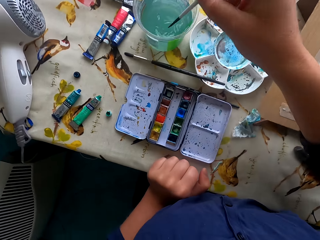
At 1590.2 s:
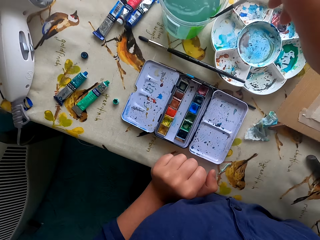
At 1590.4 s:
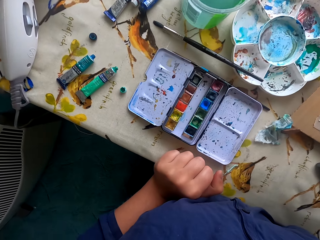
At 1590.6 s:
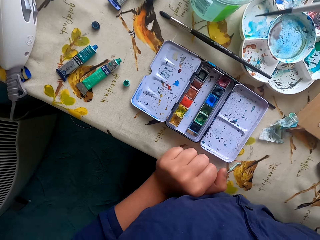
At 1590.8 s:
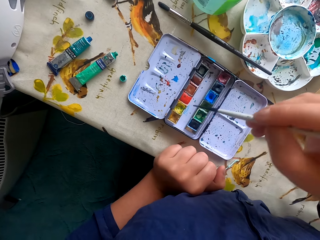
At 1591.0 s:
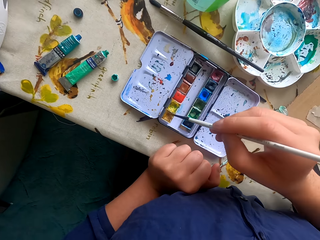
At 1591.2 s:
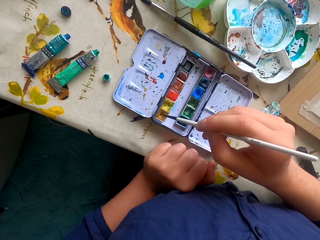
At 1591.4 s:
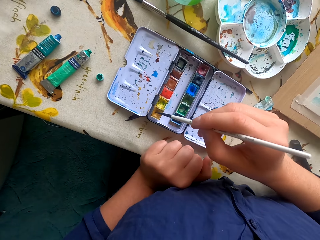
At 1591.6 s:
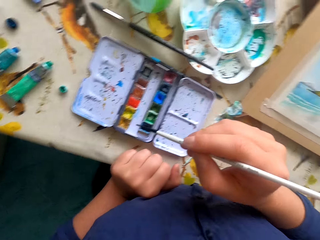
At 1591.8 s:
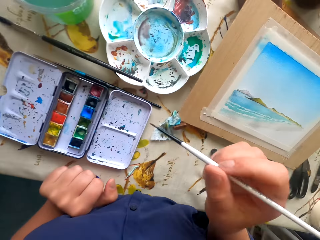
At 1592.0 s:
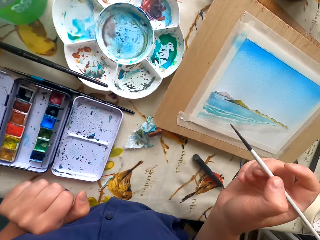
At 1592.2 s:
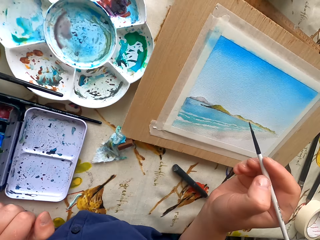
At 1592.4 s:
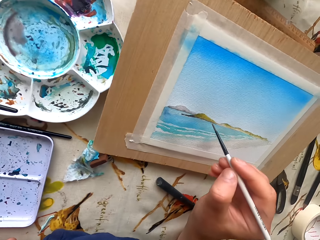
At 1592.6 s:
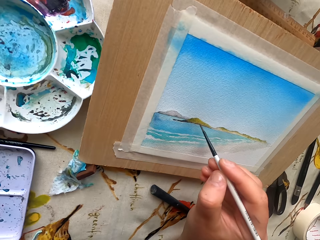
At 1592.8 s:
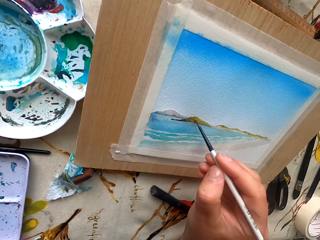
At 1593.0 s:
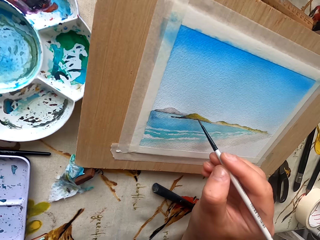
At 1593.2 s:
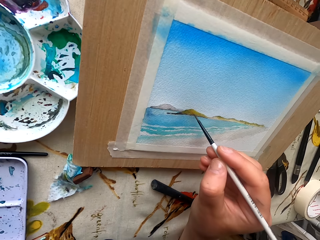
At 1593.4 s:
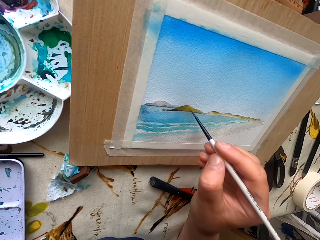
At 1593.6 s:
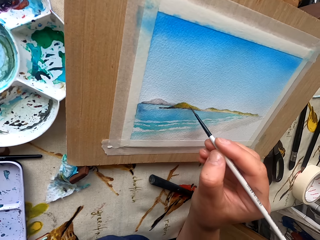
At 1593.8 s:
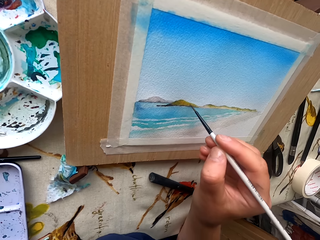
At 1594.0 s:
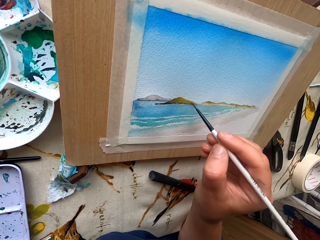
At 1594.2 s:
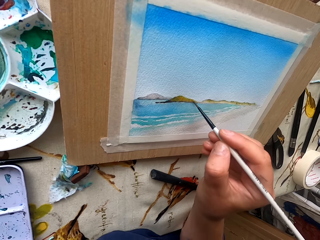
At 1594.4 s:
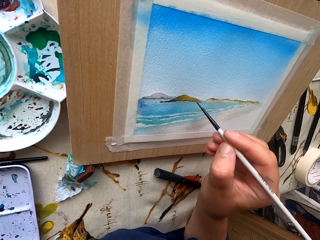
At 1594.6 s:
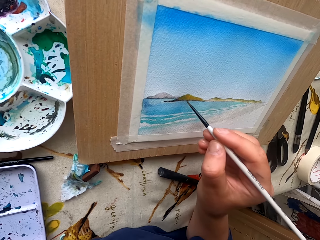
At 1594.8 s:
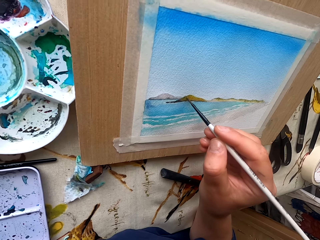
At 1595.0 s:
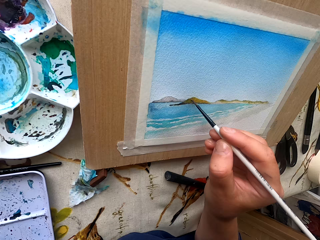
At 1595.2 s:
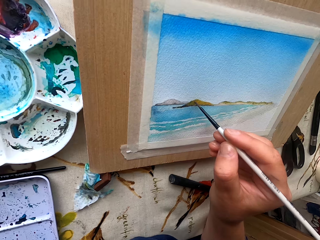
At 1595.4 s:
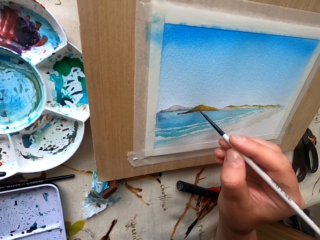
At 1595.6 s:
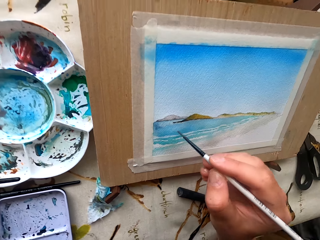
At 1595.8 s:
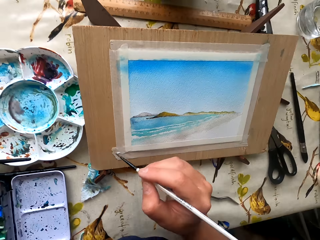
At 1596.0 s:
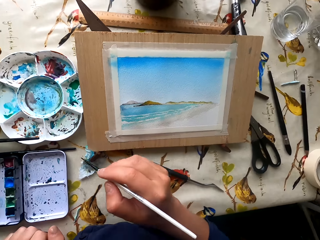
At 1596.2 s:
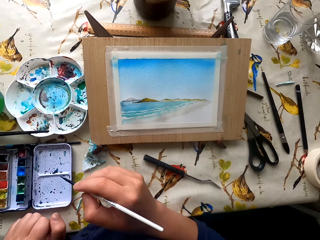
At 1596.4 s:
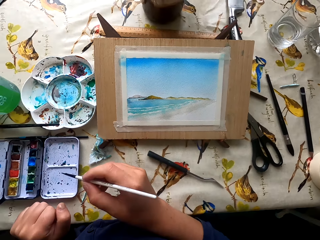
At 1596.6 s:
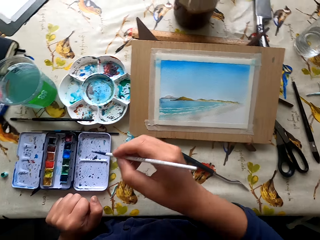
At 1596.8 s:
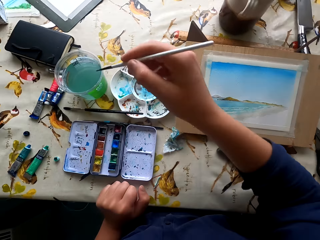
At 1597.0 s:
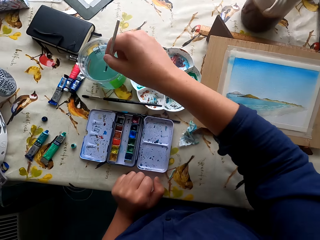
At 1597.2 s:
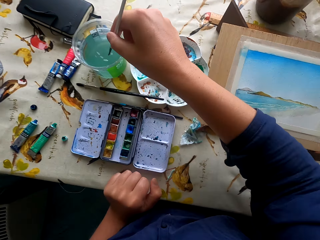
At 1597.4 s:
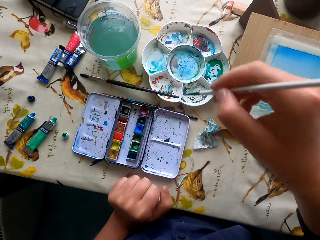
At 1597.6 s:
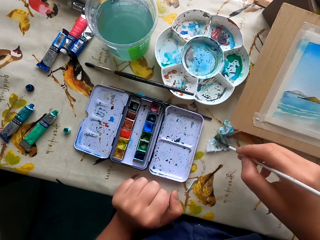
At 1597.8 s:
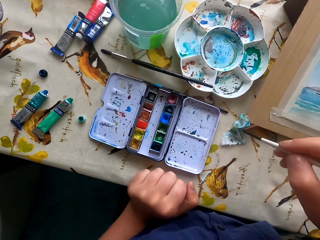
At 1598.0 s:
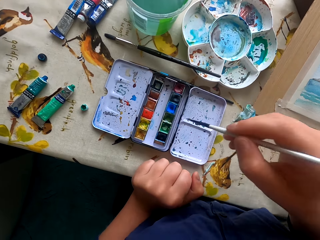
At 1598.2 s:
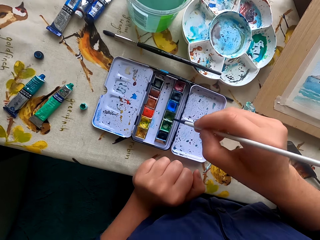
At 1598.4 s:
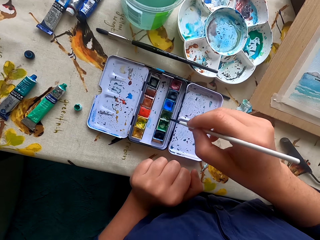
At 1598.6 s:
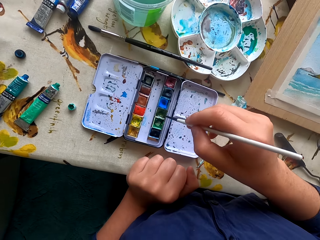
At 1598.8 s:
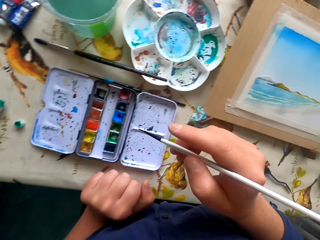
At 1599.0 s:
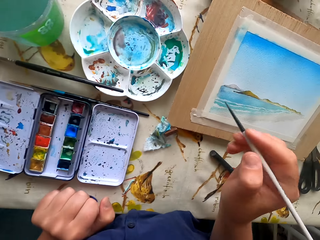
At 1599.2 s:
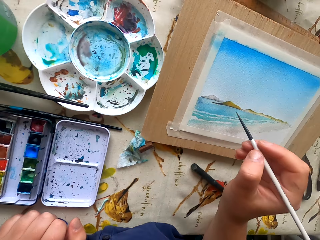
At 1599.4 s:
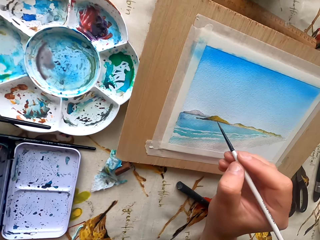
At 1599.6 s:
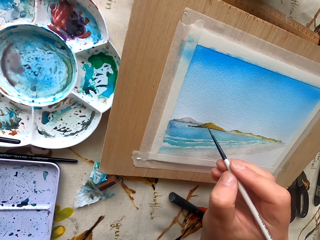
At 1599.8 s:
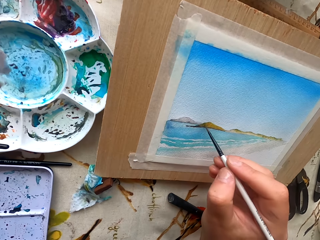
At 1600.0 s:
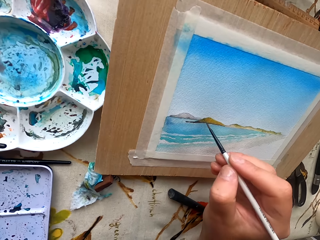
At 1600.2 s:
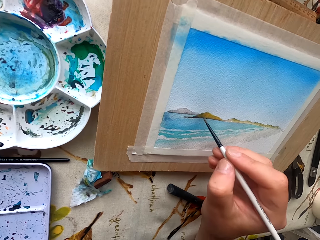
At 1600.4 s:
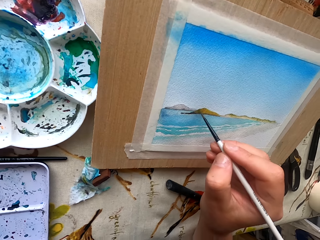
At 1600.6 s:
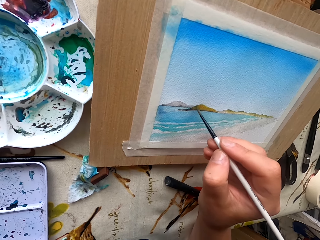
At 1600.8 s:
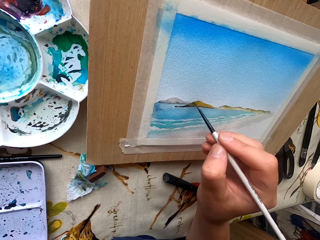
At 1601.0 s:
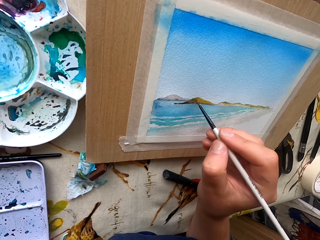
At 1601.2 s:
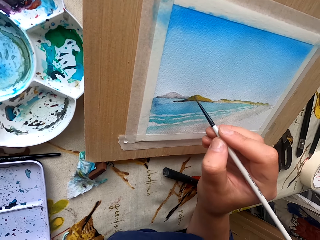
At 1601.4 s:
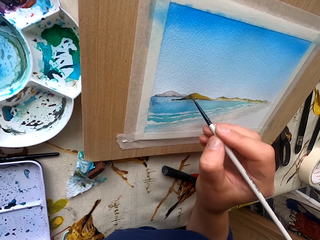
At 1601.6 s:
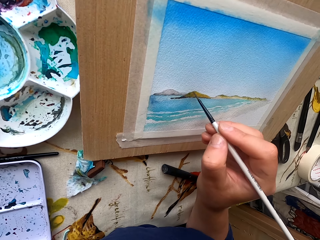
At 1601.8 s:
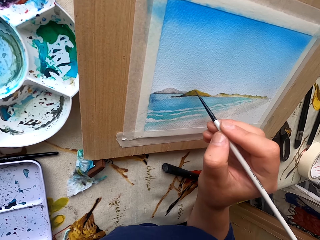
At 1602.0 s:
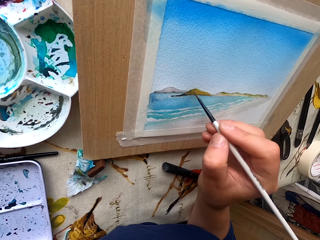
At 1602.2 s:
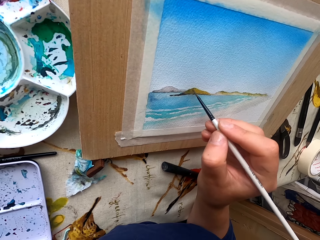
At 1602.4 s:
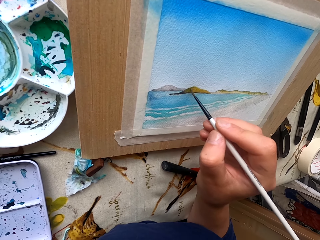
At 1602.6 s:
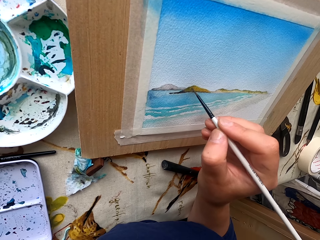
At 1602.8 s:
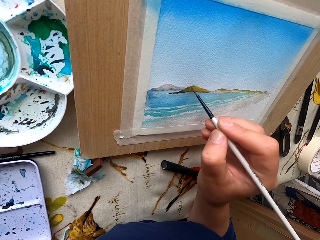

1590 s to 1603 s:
The camera wearer dips the paint marker or pen brush in the colored water. They rub the pen brush in the ink container. They dip the paint marker in the color. They paint a picture with the pen brush. They dip the pen brush in the water. They wipe the pen brush with paper. They rub the pen brush in the ink container. They paint the picture with the pen brush.

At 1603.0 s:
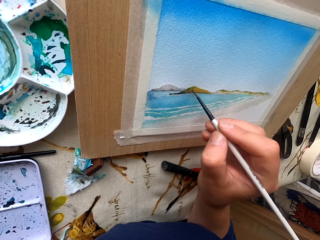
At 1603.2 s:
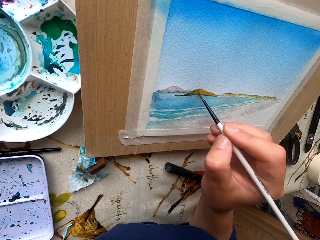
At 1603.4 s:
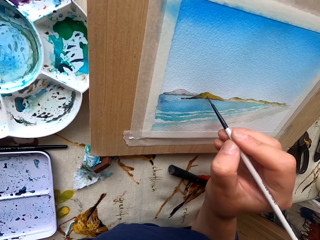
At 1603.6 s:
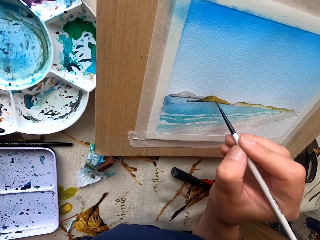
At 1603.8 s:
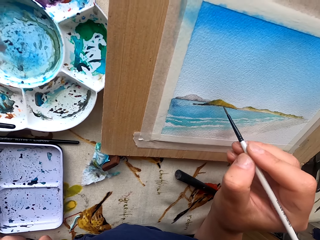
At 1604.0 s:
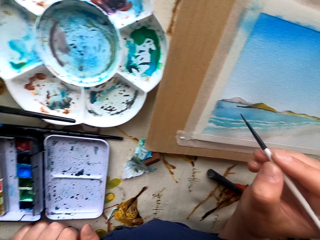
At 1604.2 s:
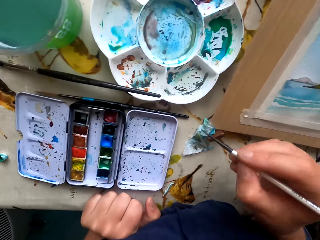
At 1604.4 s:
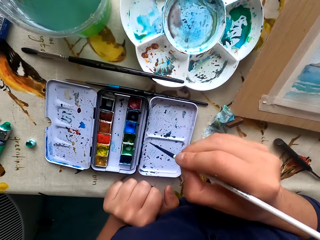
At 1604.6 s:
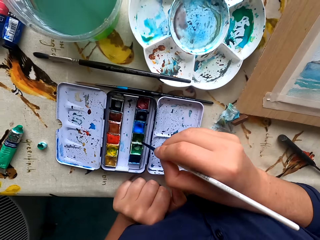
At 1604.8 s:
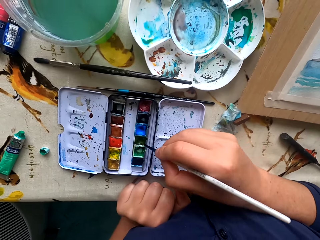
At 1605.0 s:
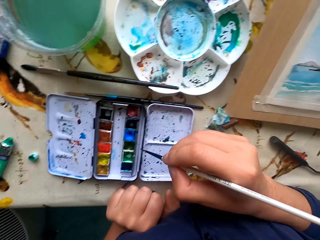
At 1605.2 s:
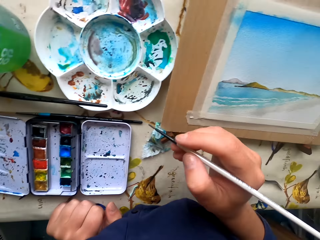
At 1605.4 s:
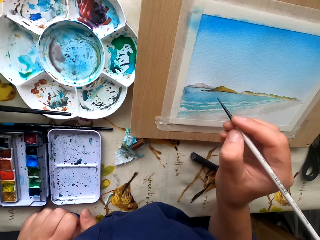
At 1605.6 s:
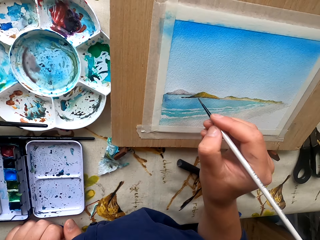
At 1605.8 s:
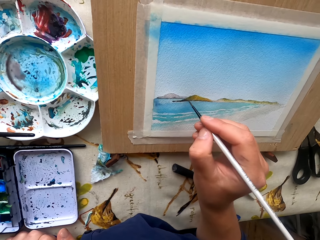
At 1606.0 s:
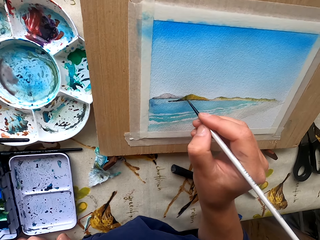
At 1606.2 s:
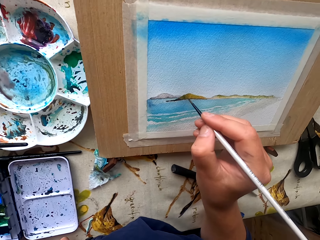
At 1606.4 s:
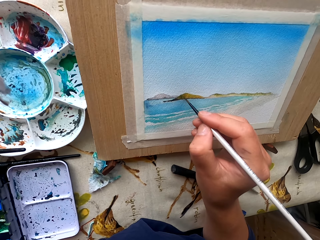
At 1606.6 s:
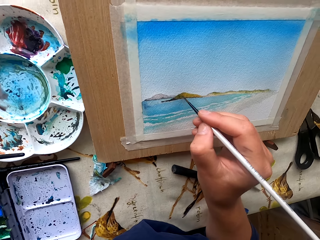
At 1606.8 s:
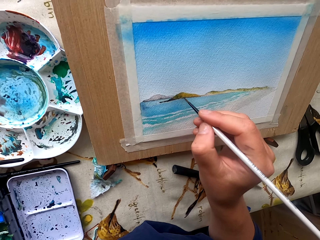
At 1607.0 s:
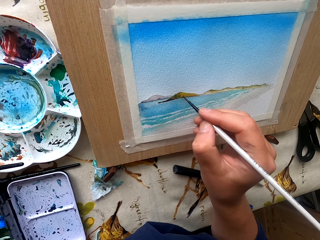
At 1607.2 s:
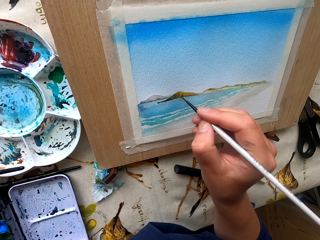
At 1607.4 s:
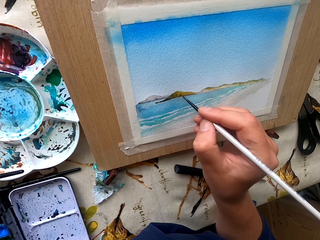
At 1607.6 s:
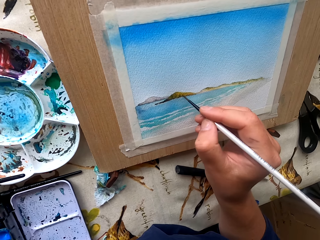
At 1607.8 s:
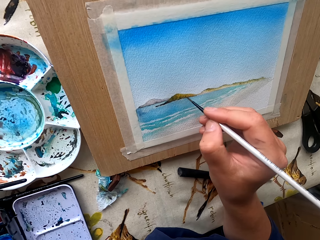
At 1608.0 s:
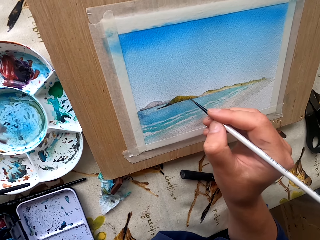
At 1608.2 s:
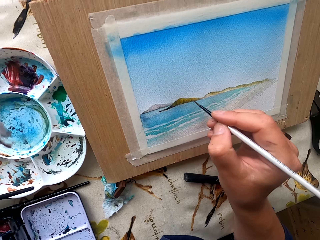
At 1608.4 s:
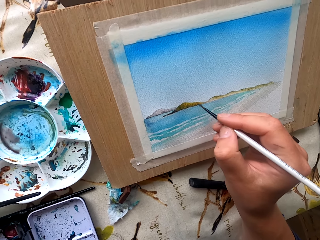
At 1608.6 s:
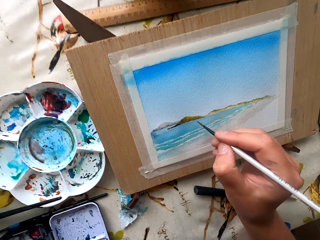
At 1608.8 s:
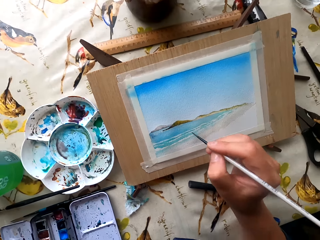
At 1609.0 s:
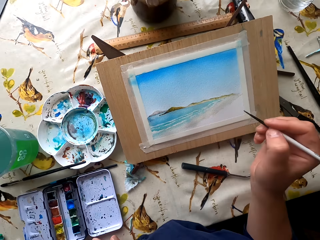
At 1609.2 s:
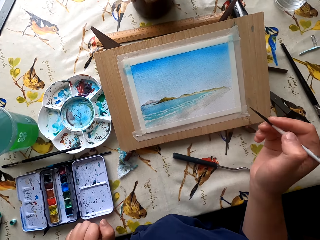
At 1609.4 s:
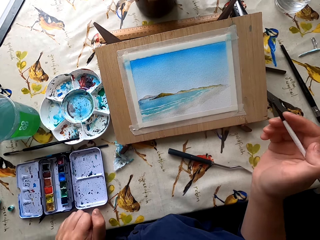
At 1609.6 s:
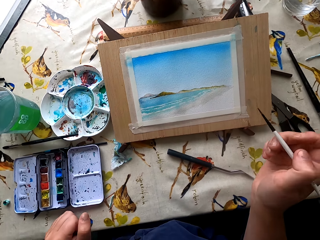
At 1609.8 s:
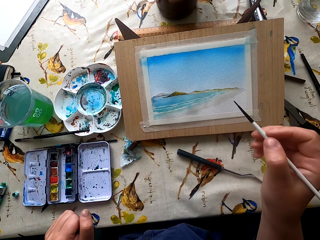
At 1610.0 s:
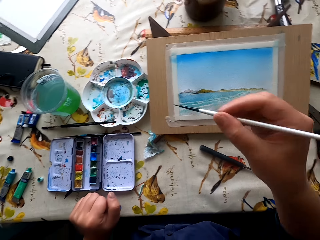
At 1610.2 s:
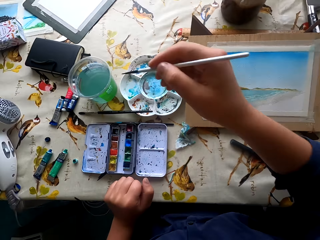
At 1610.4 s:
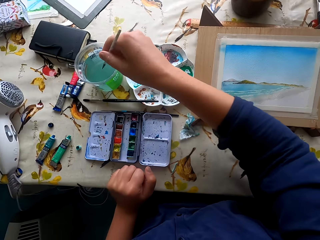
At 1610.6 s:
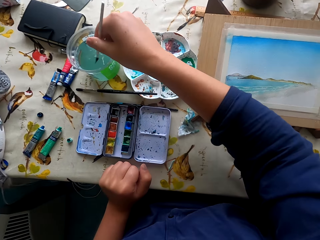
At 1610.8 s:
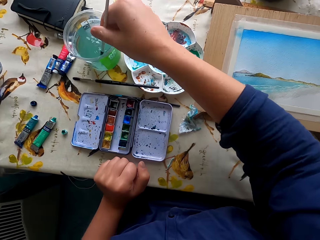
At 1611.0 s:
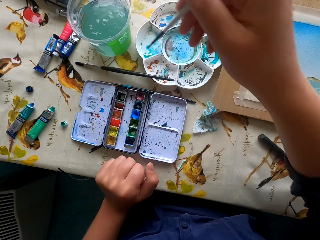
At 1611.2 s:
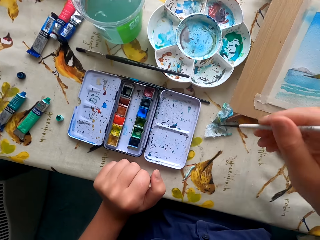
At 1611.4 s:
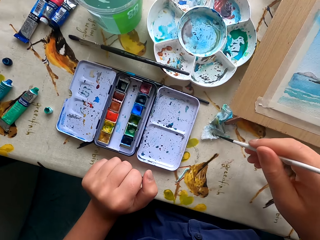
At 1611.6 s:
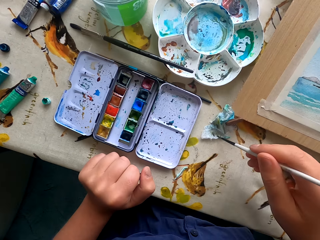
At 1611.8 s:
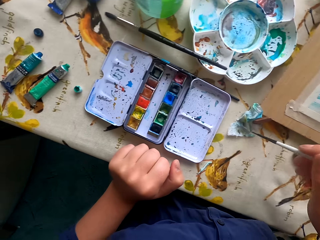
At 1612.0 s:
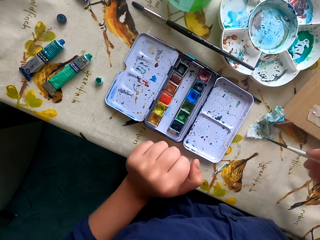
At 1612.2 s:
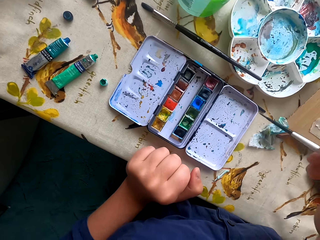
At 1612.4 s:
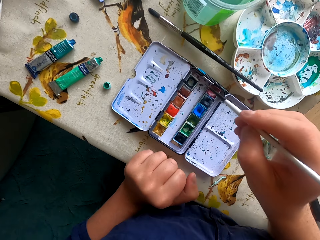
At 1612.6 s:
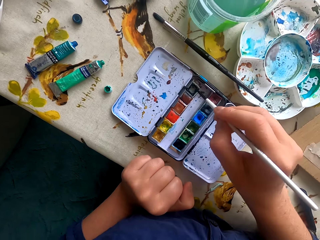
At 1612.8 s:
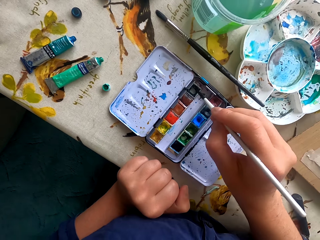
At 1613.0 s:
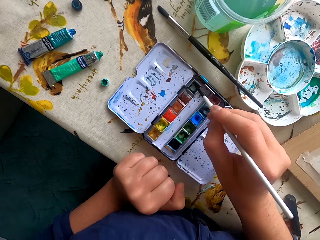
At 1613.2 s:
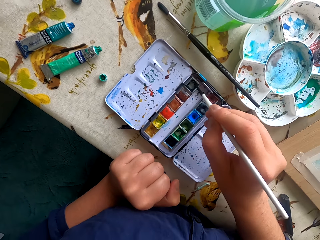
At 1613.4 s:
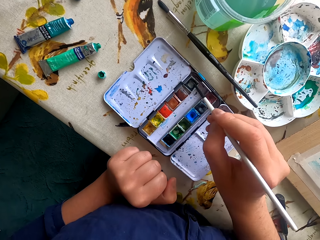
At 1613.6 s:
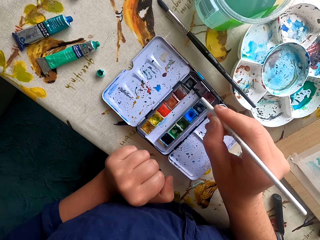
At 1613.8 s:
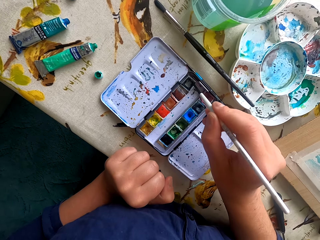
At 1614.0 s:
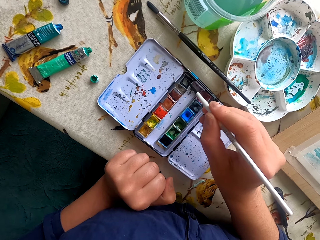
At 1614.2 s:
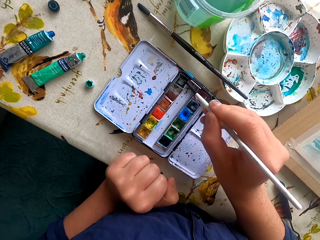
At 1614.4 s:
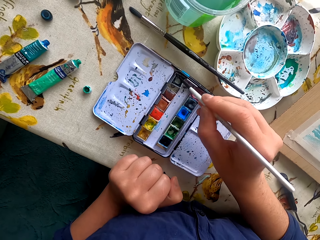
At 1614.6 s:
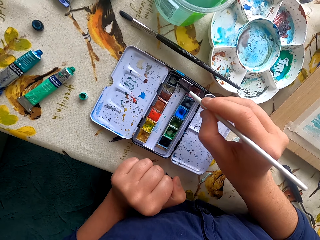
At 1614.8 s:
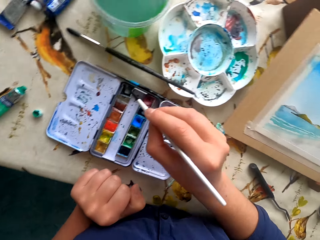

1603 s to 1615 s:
The camera wearer rubs the pen brush or paint marker in the ink container. They dip the paint marker in the color. They paint a picture with the pen brush. They dip the pen brush in water. They wipe the pen brush with paper. They rub the pen brush in the ink container.
